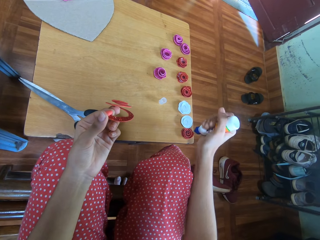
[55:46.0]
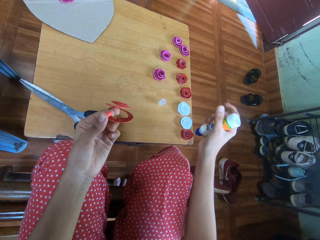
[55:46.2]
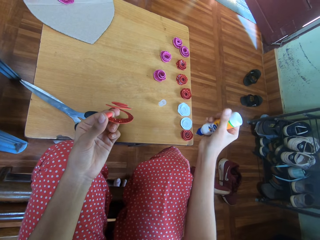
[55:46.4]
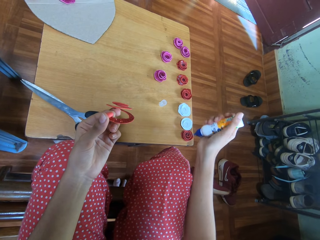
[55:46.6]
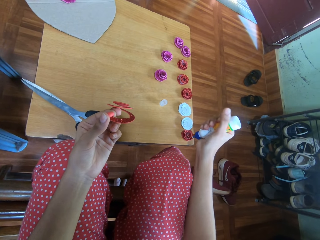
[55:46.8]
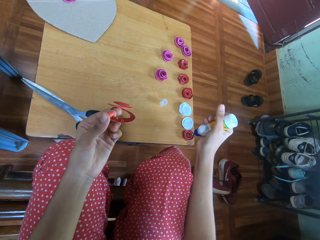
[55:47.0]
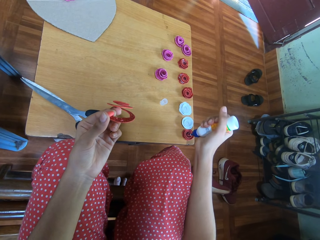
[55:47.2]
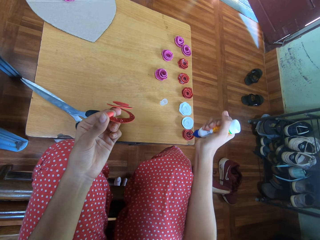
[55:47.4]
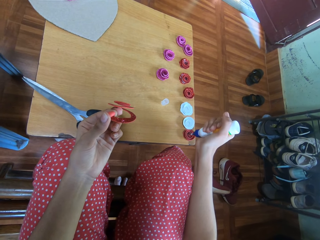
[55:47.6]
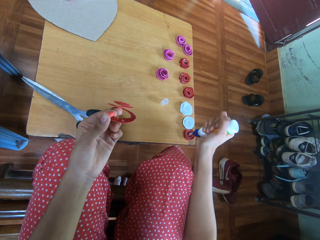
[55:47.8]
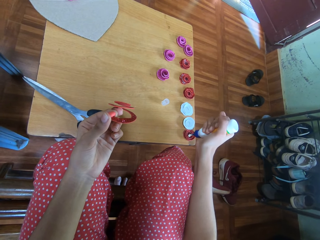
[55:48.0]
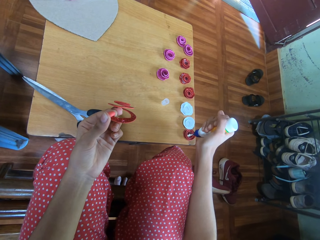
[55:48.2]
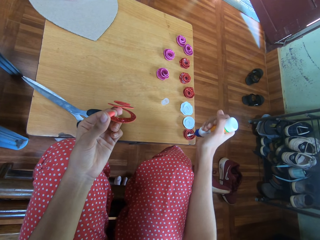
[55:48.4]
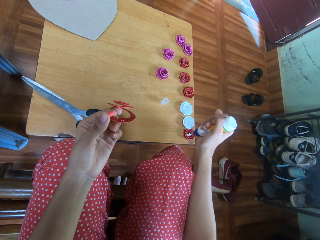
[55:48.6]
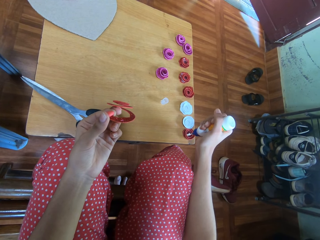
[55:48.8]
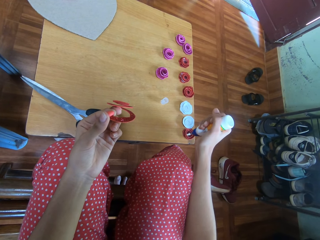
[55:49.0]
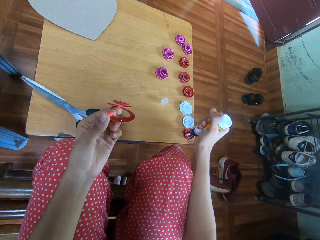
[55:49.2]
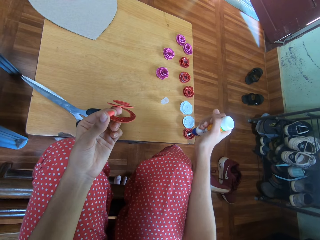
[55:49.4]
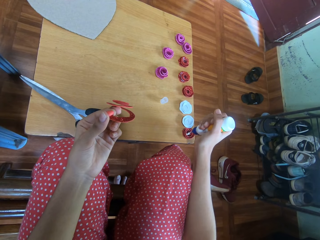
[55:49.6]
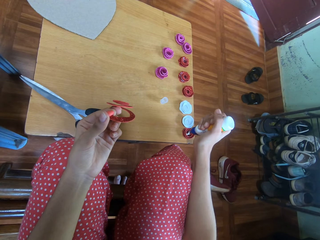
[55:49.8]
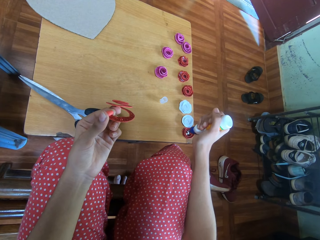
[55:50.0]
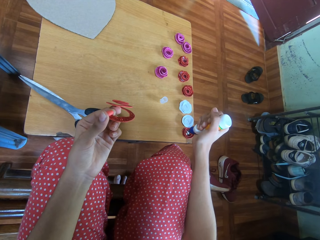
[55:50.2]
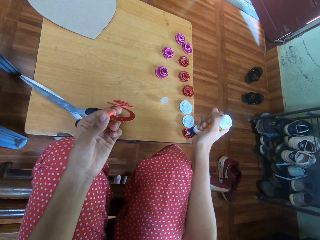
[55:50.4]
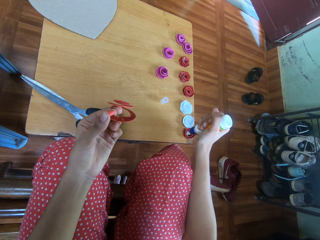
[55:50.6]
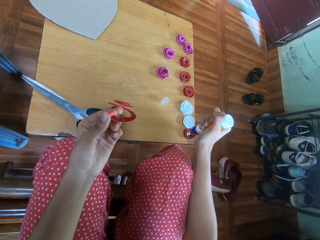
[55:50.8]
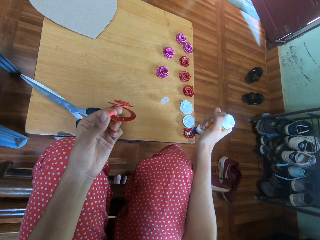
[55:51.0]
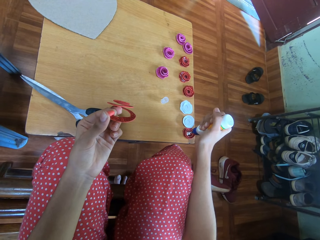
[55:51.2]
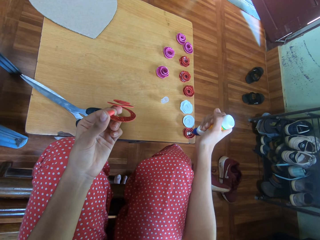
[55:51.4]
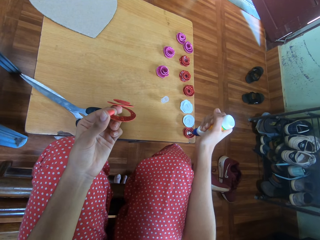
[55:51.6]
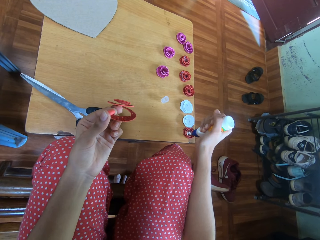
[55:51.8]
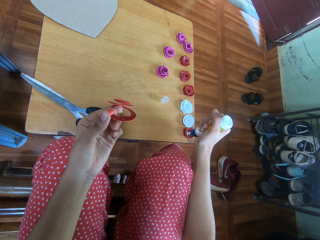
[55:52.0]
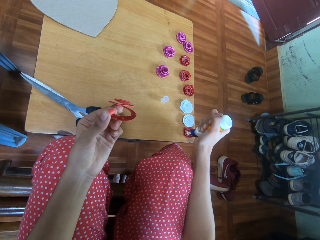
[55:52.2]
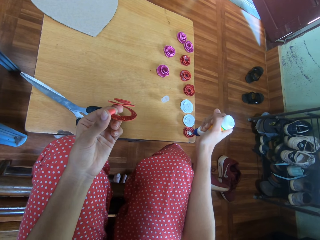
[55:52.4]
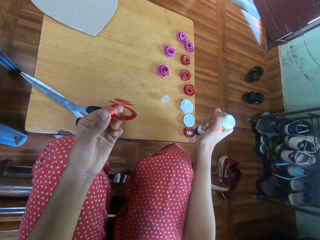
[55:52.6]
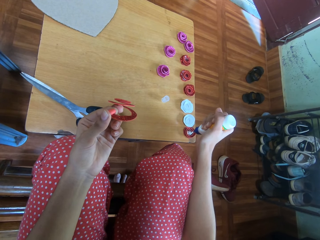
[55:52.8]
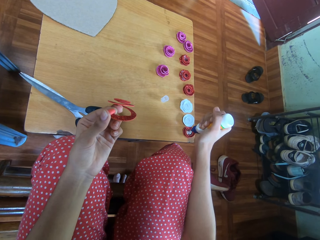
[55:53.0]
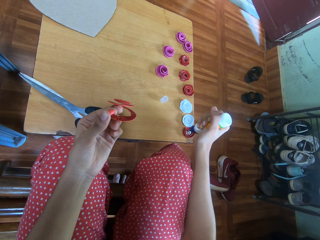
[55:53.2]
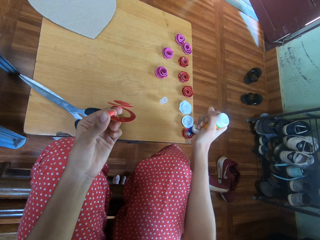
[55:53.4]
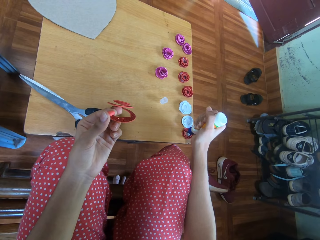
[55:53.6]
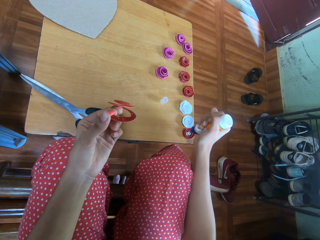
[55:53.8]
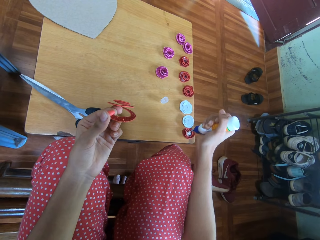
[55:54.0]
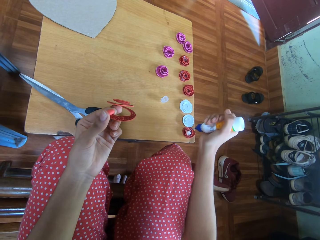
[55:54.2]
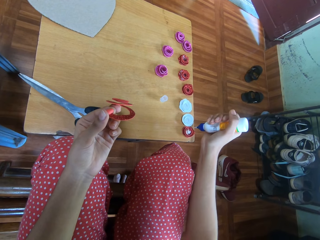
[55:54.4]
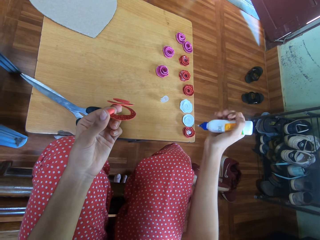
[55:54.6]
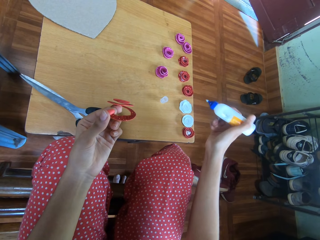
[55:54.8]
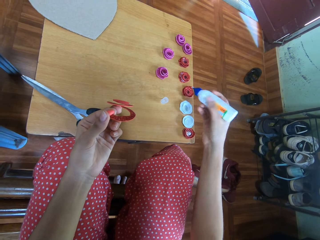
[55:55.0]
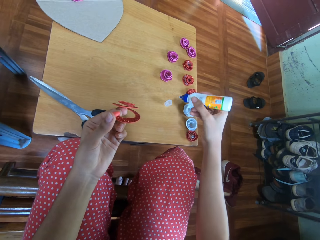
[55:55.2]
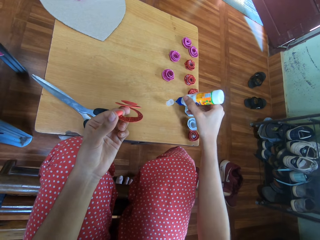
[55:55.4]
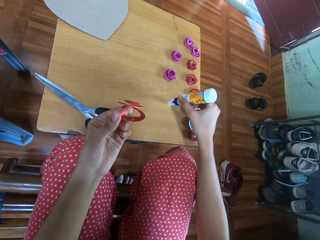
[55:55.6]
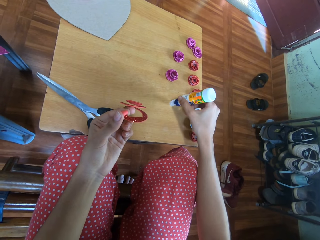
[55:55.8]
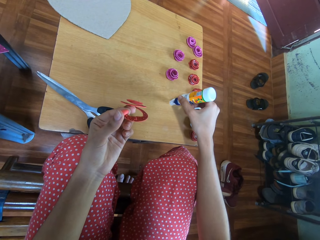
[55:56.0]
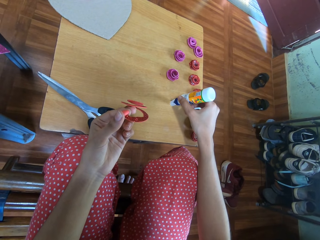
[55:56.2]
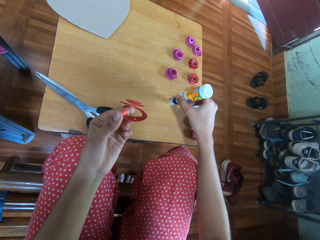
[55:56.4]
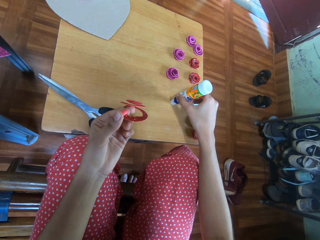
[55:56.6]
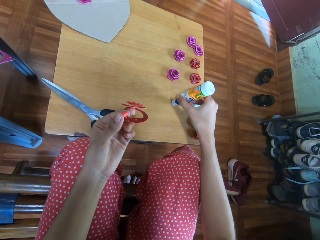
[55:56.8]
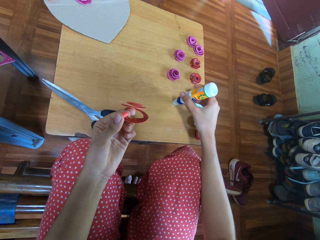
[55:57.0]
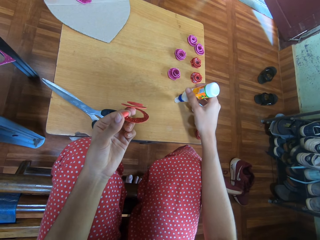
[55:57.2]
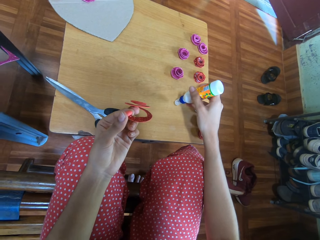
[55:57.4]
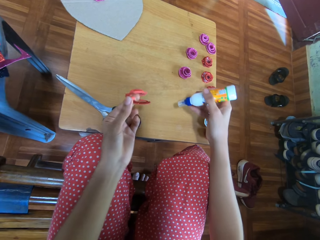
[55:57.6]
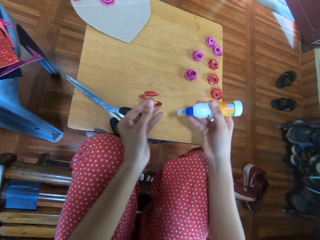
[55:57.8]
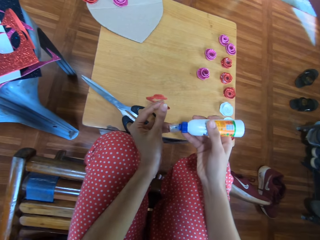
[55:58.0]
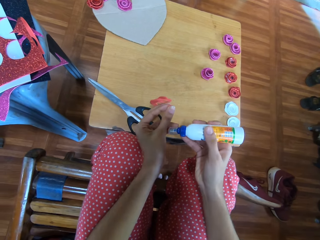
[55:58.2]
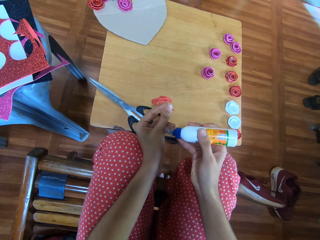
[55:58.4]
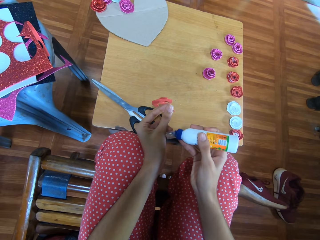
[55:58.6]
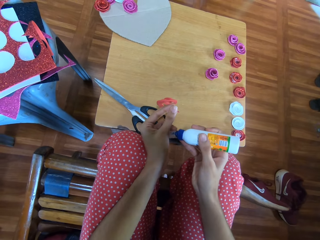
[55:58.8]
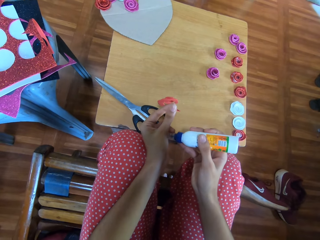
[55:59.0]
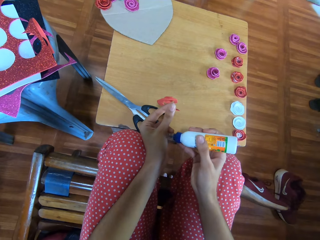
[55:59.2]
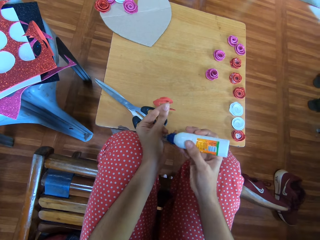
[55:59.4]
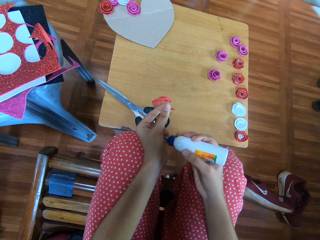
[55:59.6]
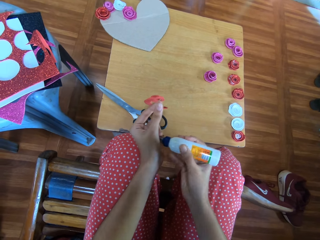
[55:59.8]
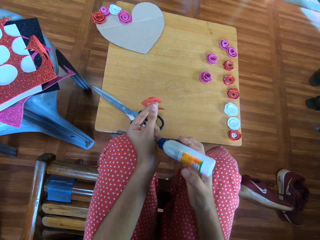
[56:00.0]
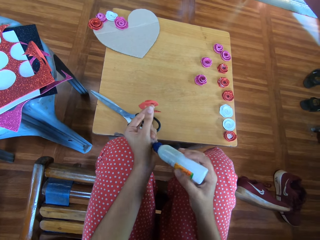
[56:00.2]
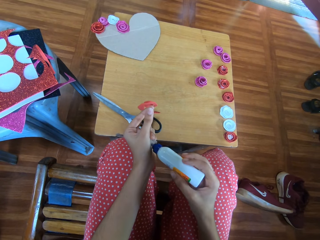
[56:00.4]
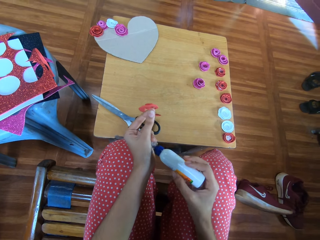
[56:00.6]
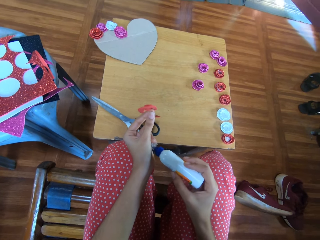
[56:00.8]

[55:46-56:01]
The camera wearer puts the glue in a red glitter paper rose. They cover the super glue.

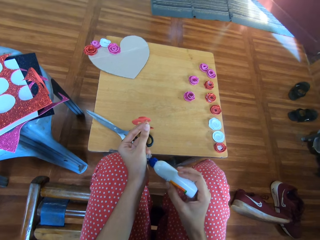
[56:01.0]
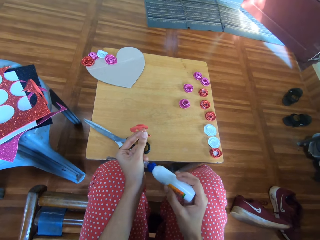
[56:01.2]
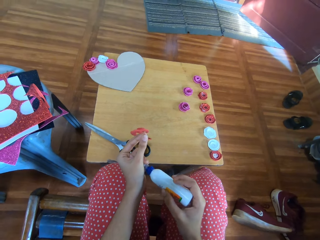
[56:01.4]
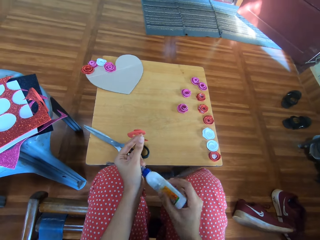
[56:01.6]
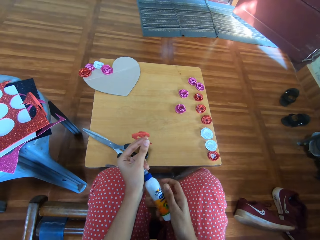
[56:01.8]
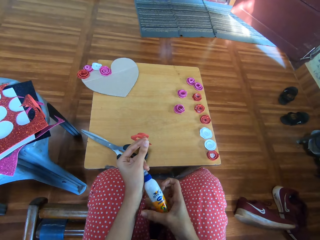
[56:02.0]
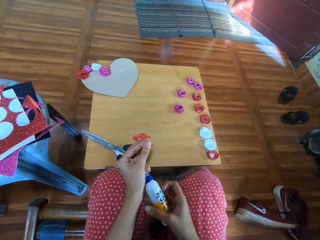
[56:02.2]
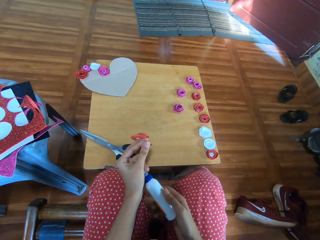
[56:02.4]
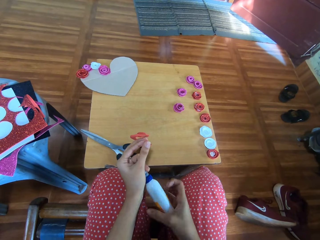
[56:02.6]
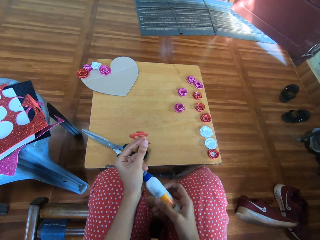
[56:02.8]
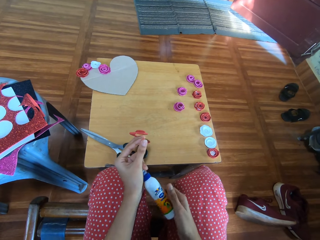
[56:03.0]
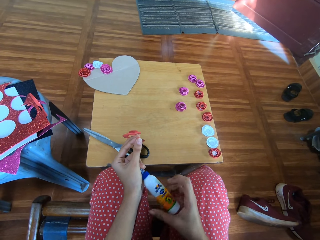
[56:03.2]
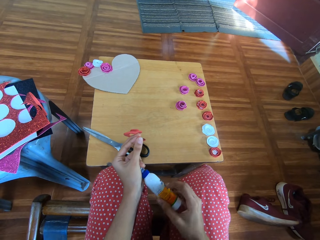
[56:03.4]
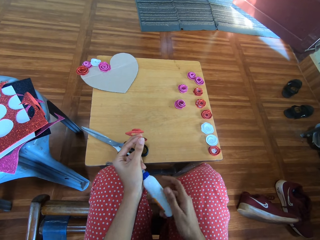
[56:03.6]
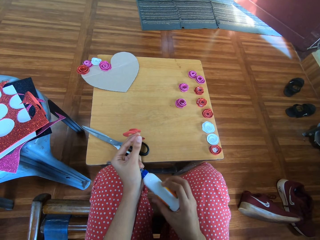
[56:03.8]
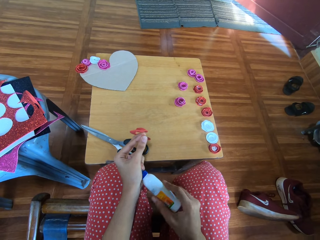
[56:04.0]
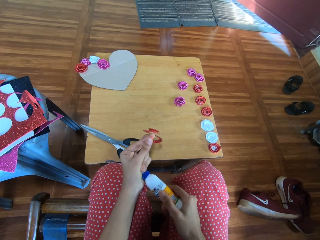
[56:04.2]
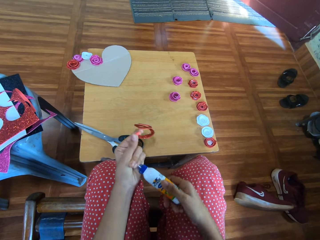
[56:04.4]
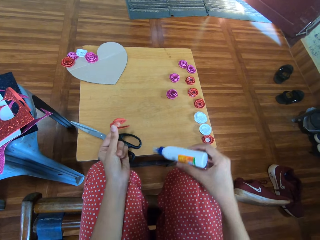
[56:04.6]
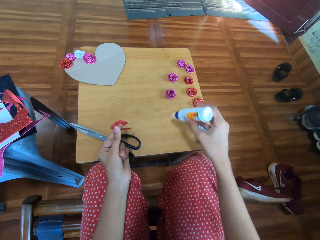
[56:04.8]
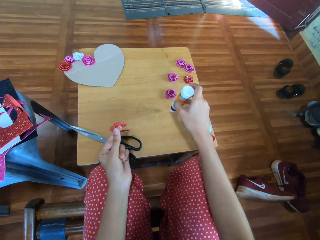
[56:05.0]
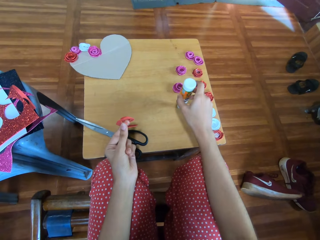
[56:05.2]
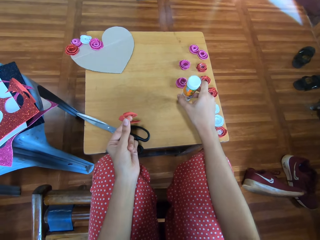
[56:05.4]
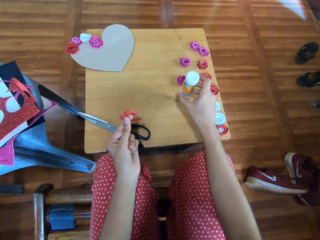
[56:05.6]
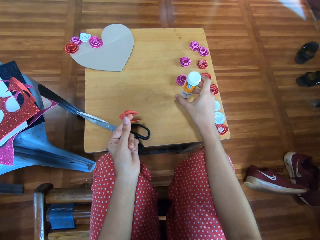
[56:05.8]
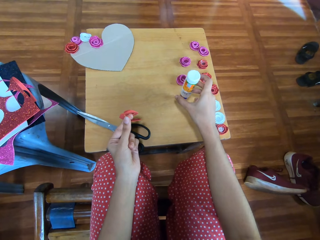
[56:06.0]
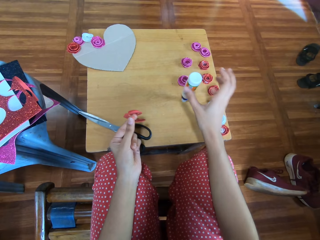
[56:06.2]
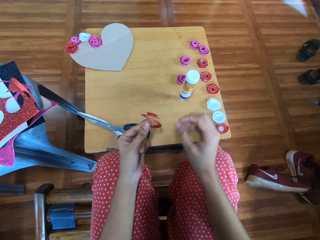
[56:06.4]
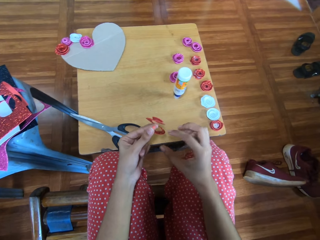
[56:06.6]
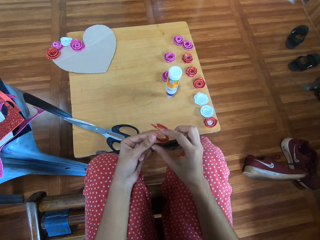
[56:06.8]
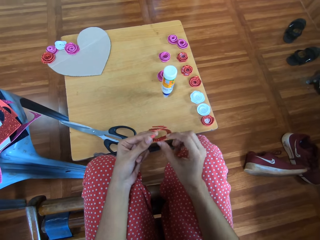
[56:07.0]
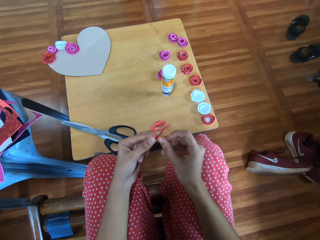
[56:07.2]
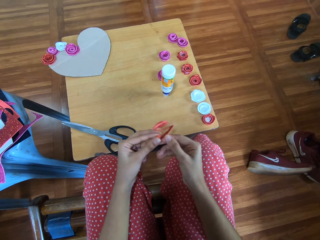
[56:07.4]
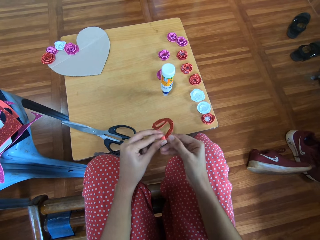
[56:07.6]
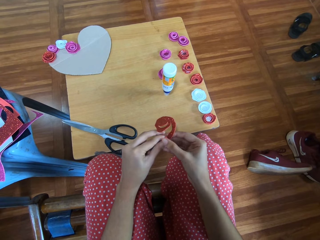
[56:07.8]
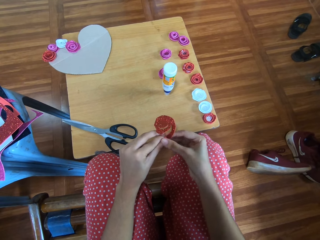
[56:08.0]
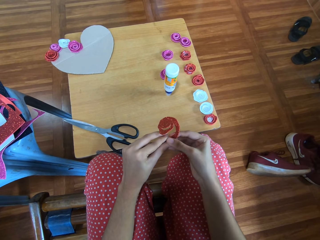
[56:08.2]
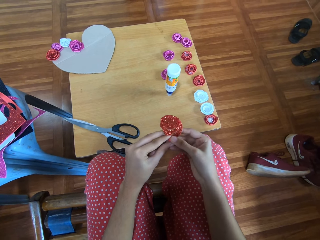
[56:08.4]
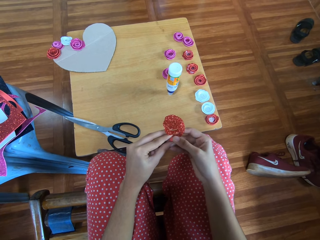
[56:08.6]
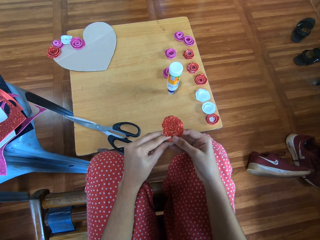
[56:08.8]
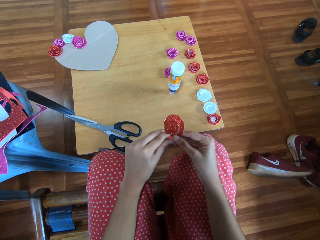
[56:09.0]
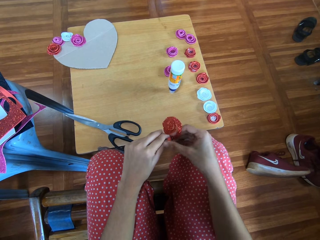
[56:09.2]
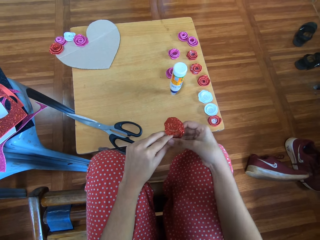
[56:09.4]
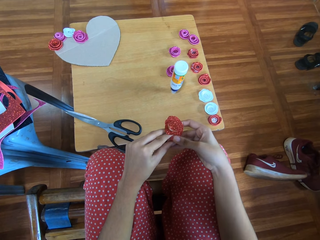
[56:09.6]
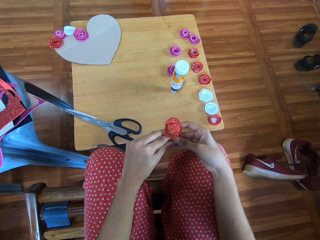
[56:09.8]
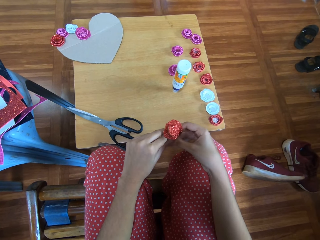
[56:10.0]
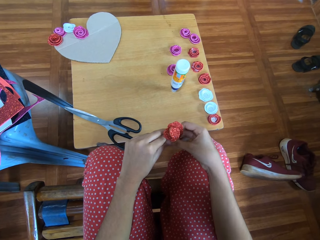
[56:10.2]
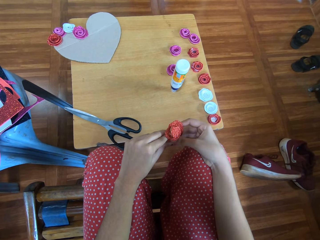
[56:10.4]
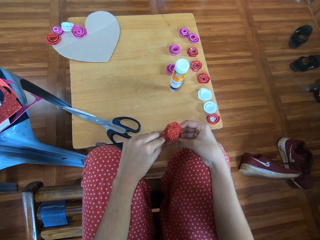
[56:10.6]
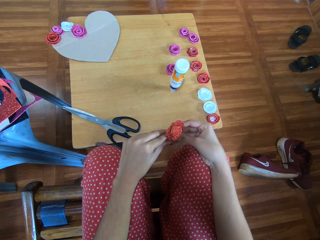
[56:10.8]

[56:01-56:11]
The camera wearer keeps the super glue on the table upside down. They fold the red glitter paper.
